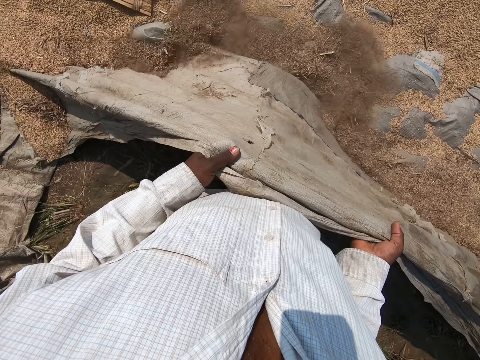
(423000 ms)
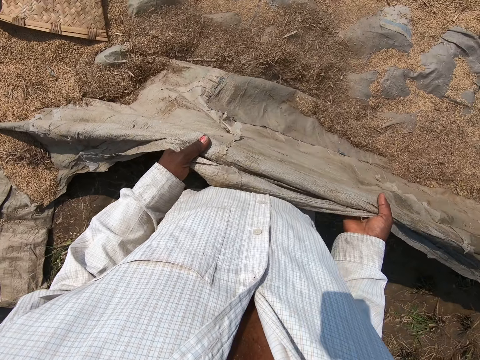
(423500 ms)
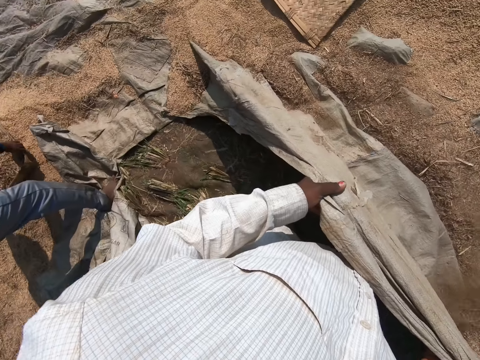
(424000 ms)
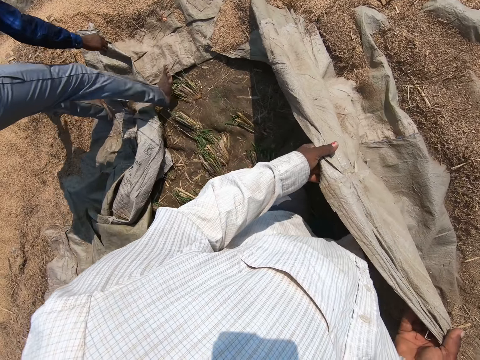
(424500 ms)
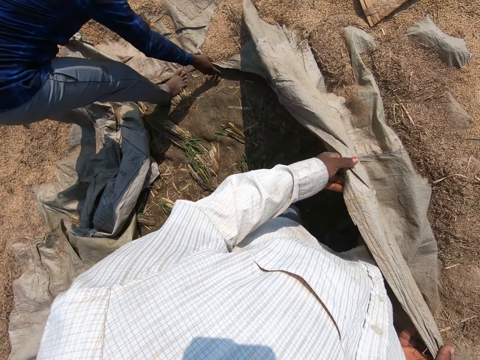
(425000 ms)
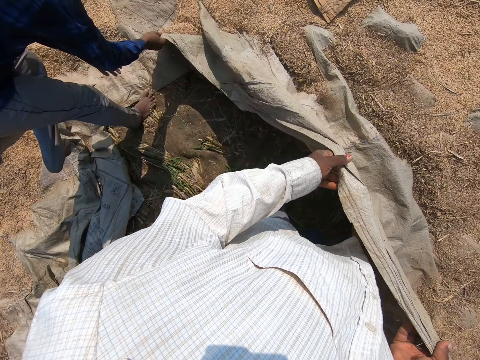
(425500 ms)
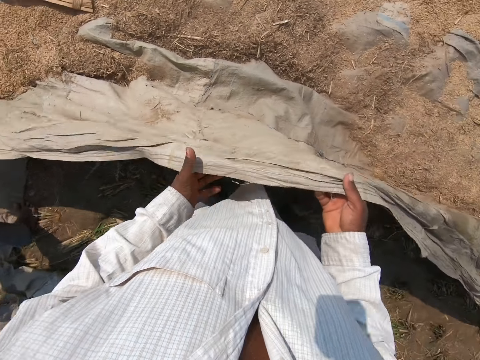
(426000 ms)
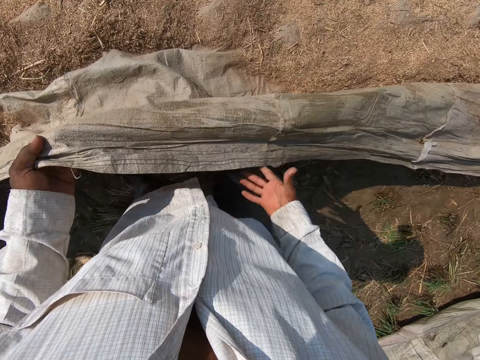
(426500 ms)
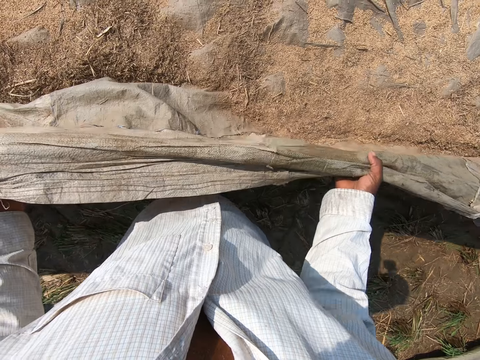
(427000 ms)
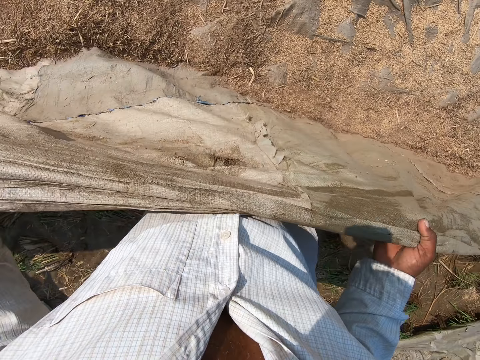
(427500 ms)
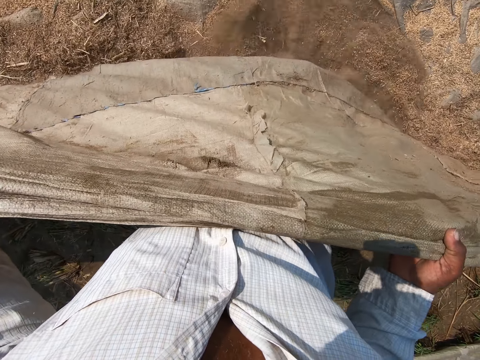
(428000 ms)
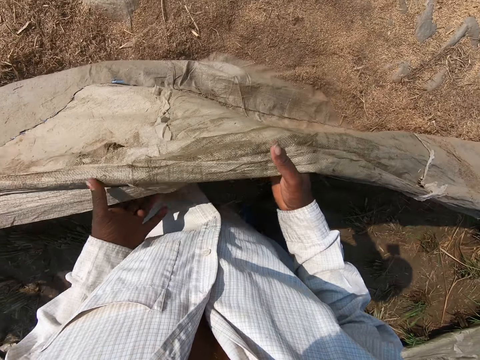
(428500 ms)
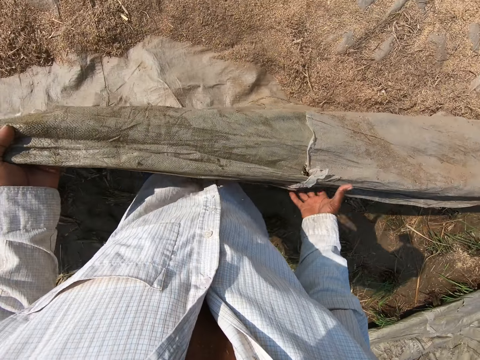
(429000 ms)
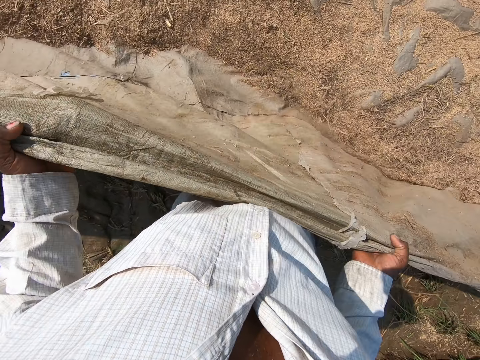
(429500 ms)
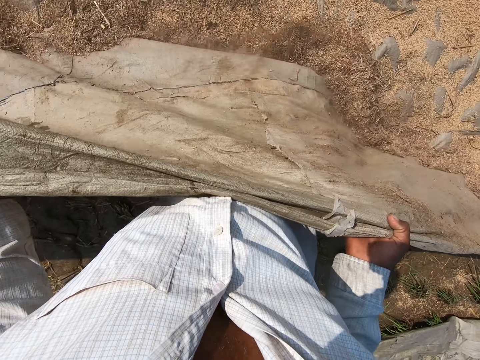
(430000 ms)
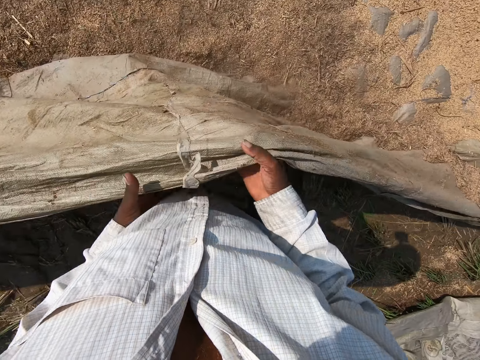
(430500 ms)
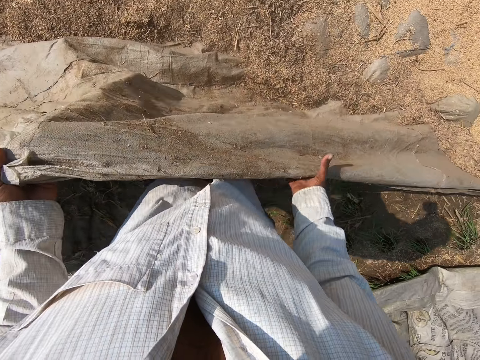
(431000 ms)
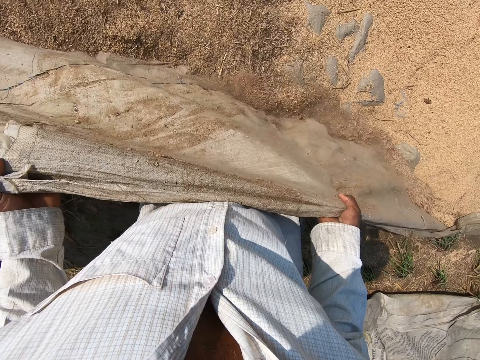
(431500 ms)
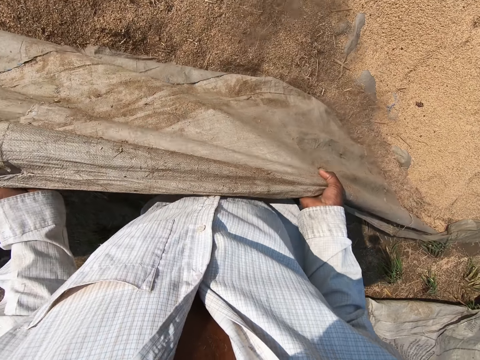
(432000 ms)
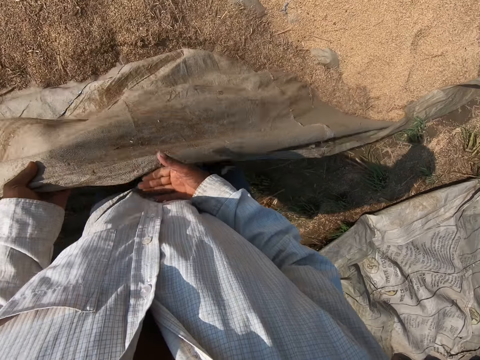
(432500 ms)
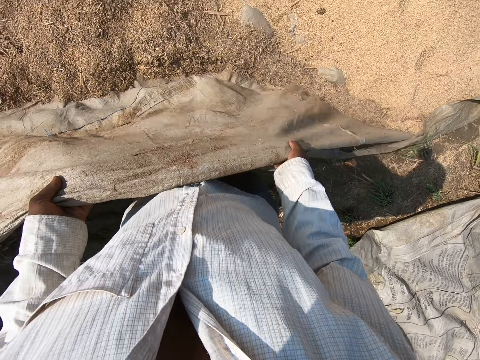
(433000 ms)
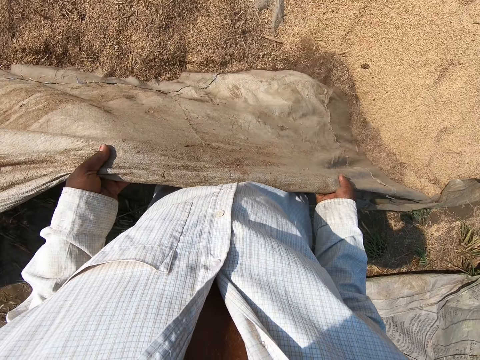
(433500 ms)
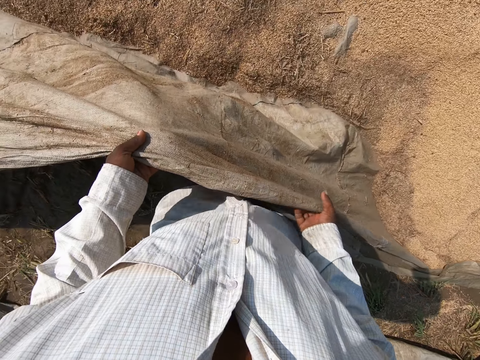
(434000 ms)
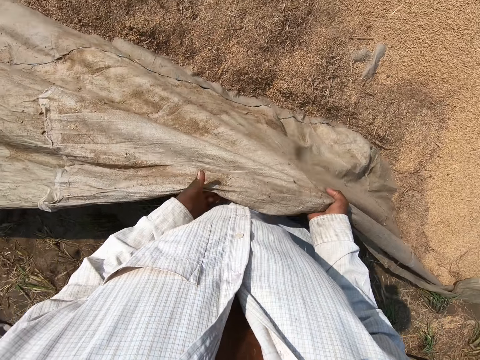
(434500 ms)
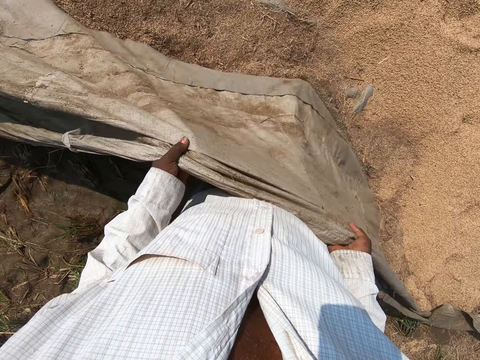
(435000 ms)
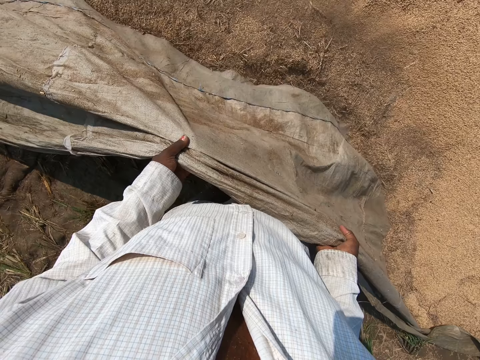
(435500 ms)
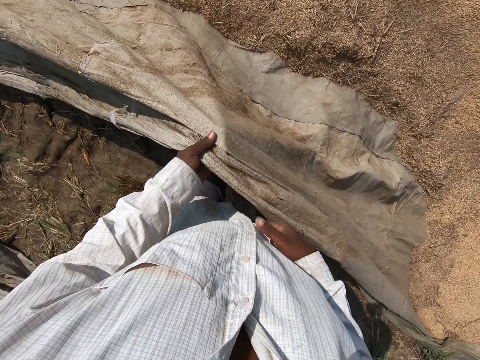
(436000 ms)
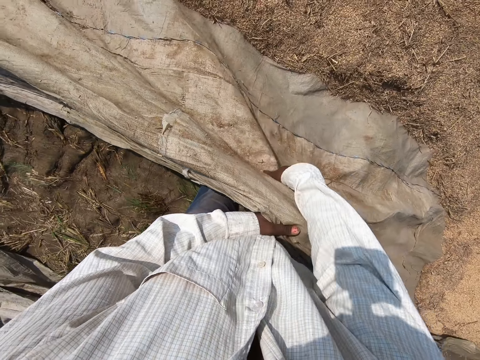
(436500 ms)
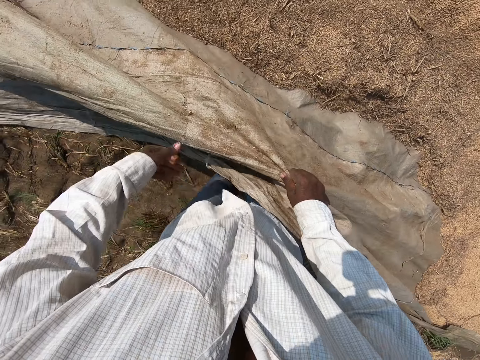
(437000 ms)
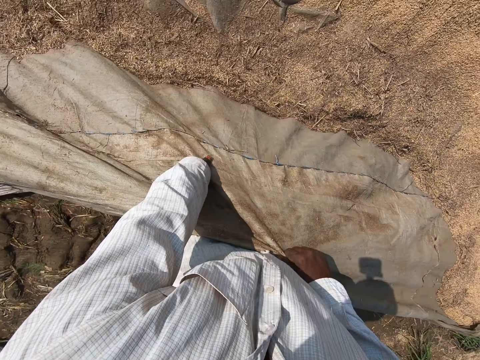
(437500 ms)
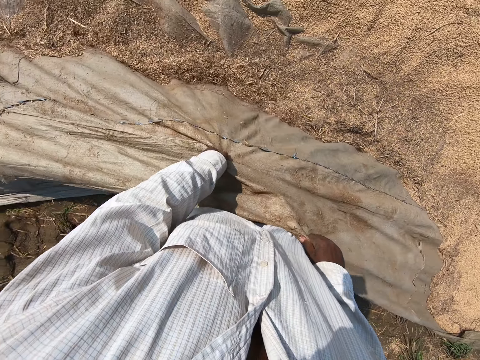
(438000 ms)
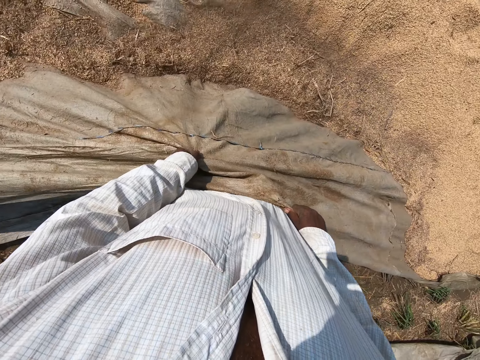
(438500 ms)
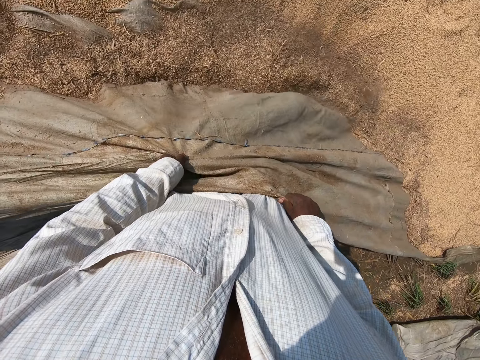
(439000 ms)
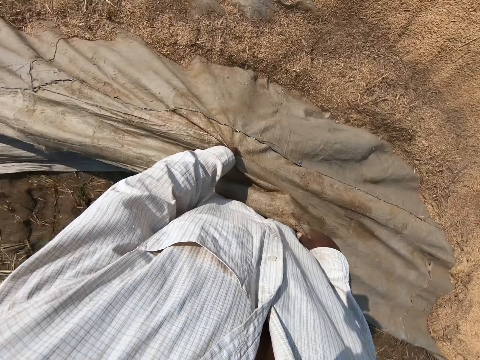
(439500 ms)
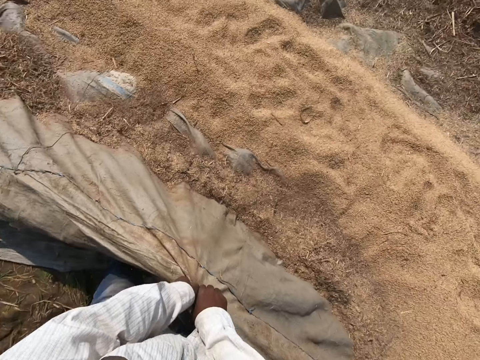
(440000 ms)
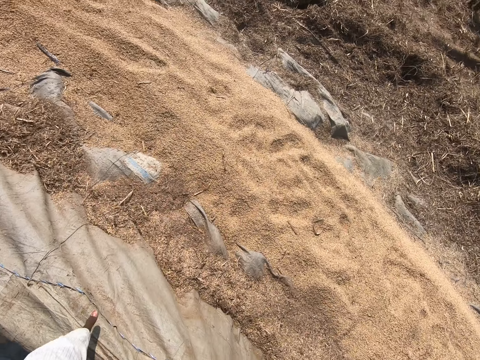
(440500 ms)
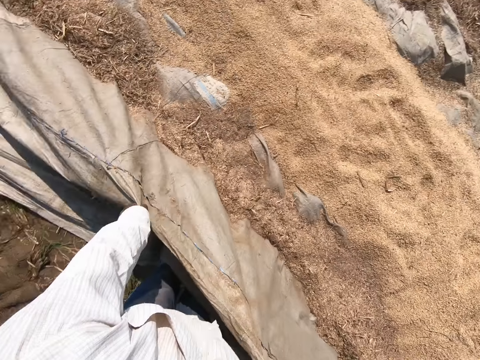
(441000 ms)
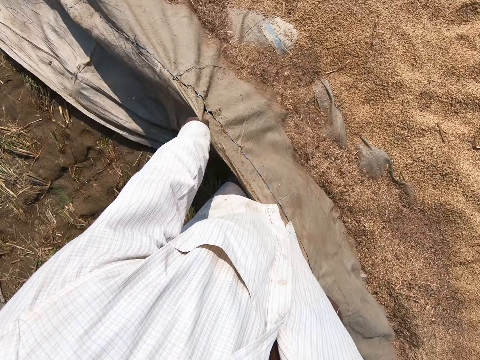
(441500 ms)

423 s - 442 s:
A man holds the sack. The camera wearer steps to the right. They step to the left. They grab the sack. They kick the sack.

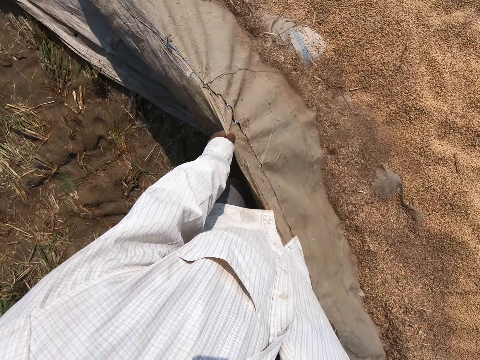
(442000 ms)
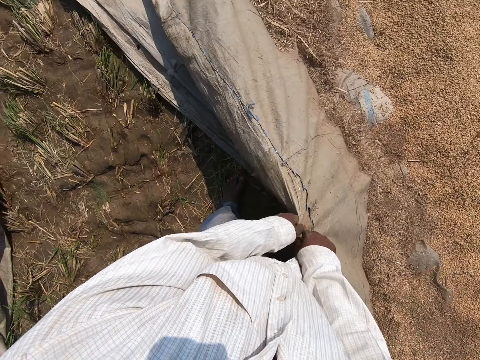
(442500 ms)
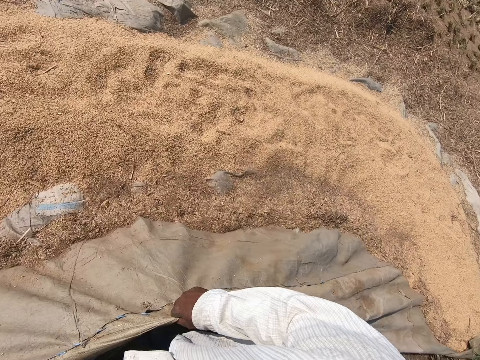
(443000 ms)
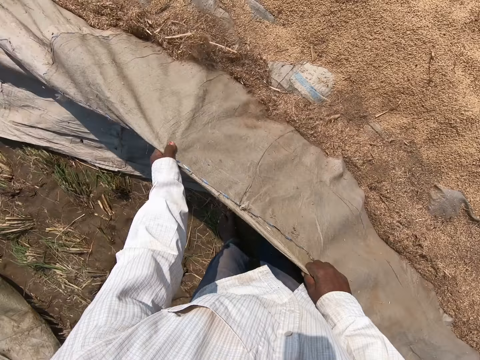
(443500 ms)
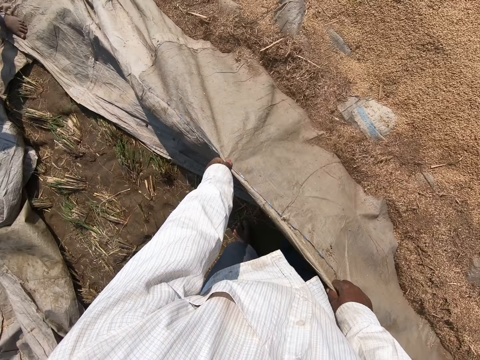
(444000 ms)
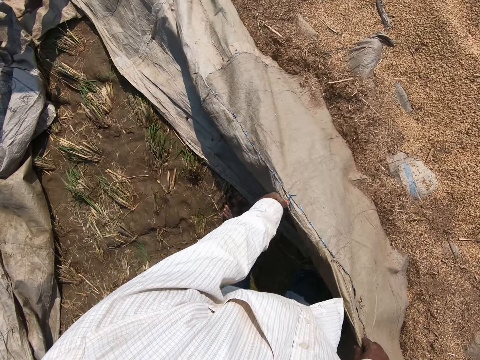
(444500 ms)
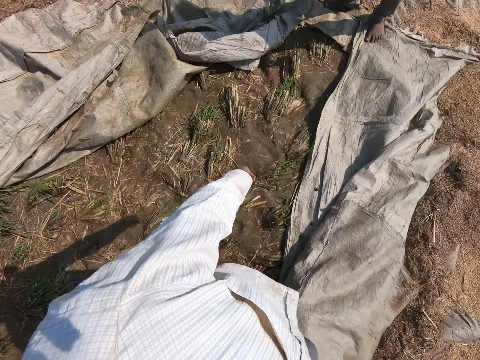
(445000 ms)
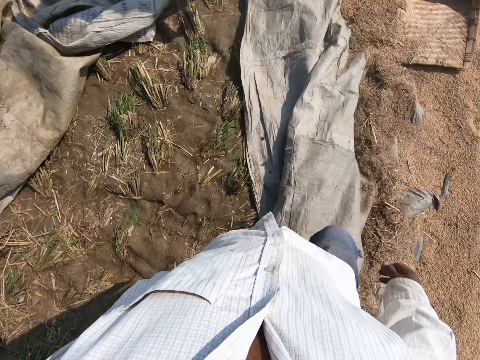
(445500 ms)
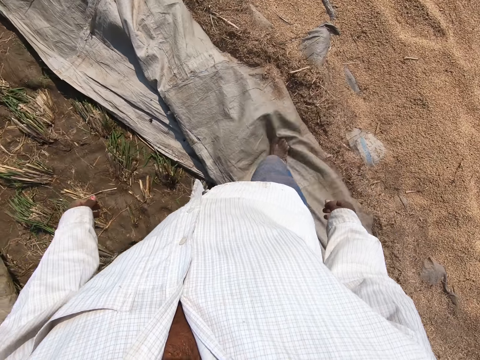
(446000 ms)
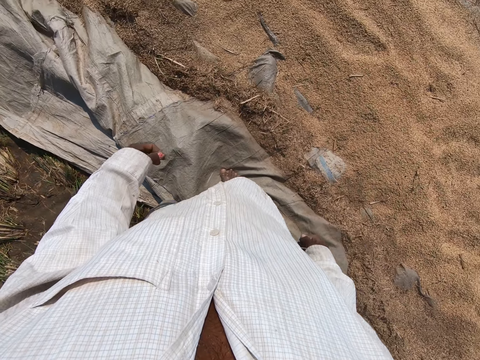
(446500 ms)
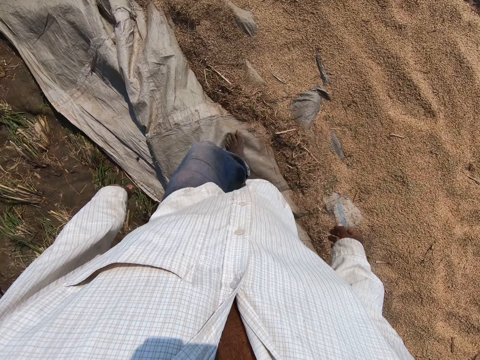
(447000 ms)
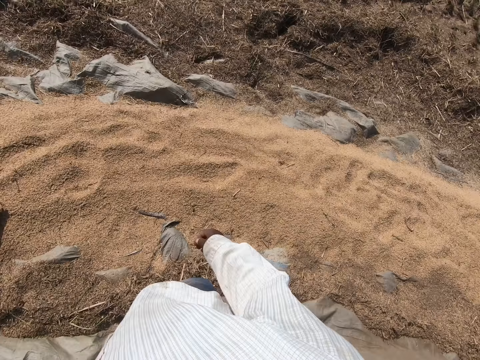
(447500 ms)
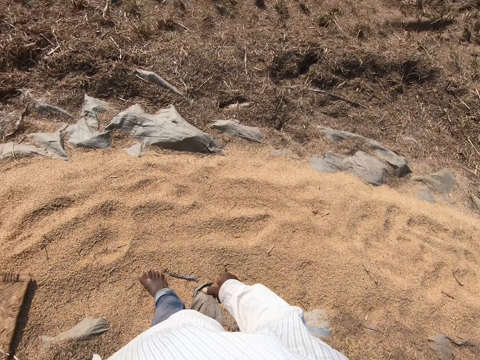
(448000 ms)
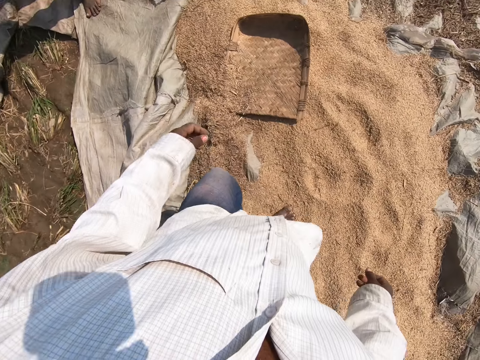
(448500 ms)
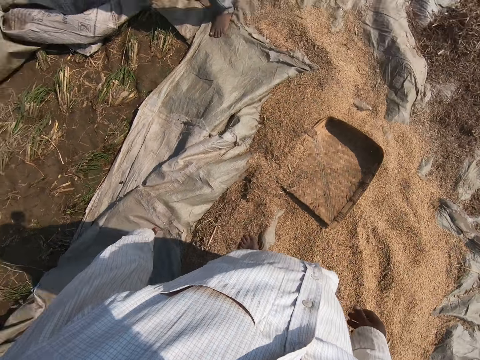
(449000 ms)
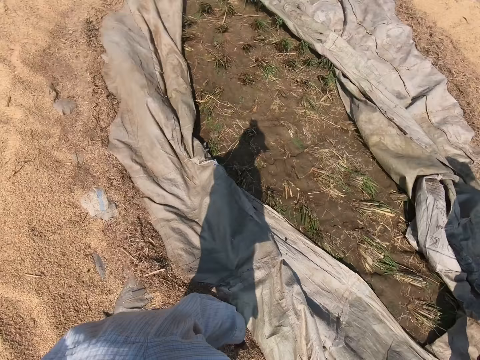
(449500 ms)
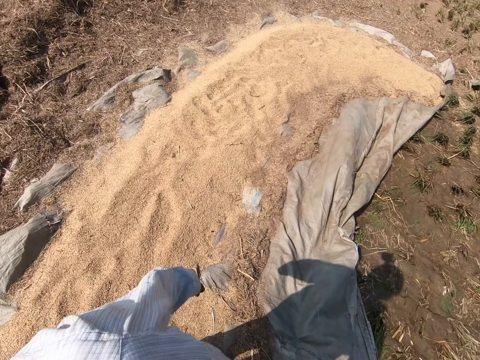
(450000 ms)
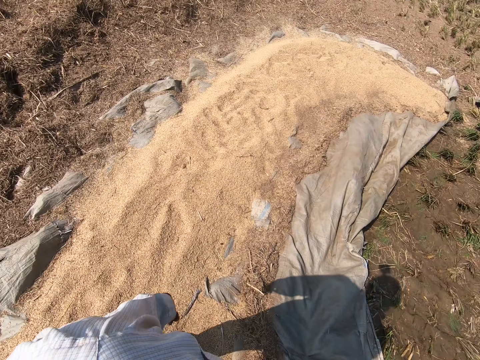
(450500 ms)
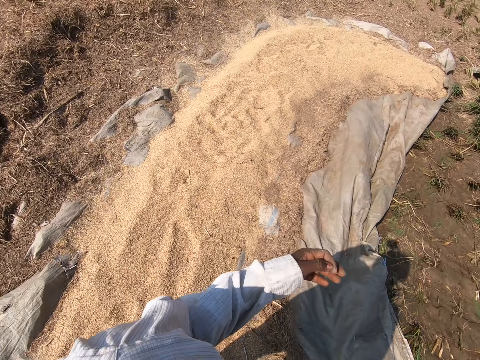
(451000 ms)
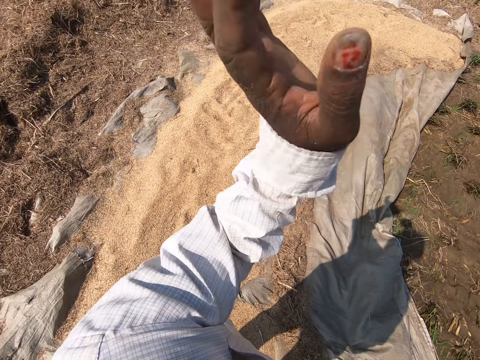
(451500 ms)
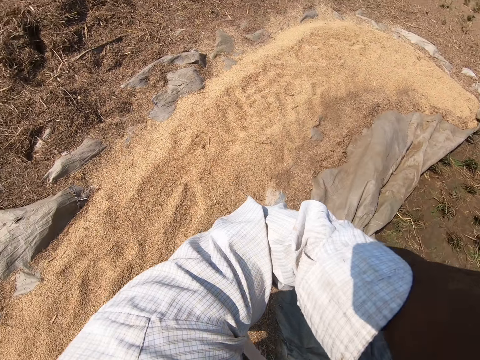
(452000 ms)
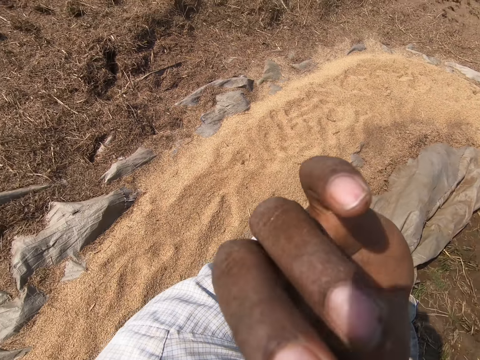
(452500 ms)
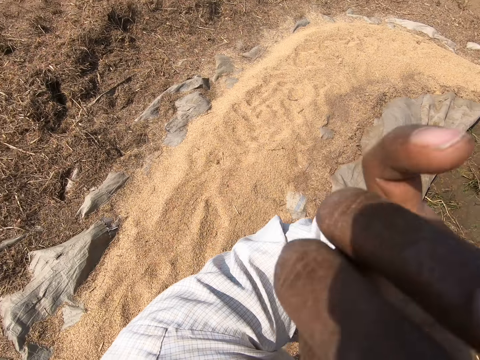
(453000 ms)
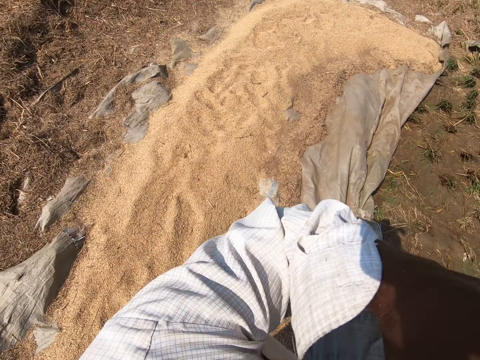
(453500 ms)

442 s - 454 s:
The camera wearer drops the sack. He looks around, walks over the sack and looks around. He raises his hand. He talks.
